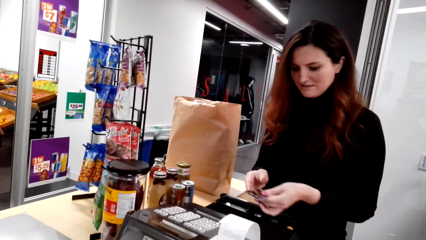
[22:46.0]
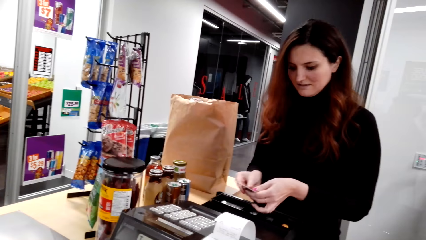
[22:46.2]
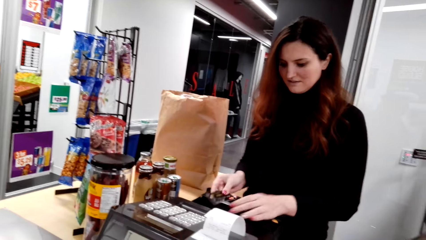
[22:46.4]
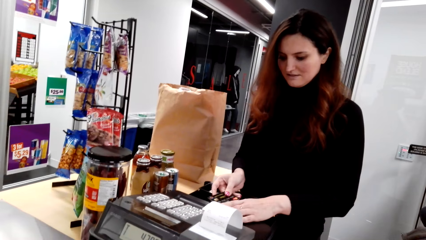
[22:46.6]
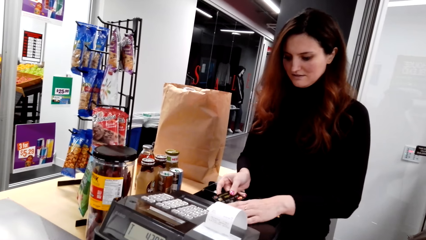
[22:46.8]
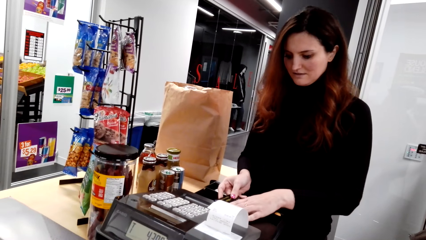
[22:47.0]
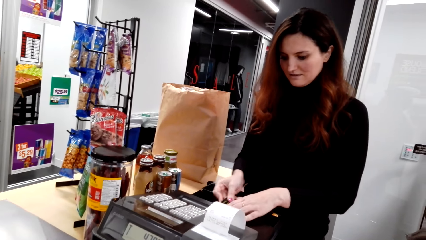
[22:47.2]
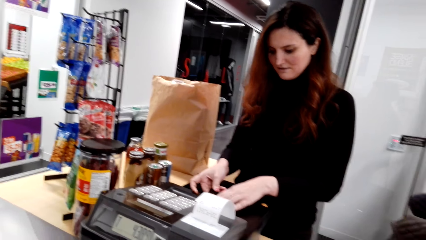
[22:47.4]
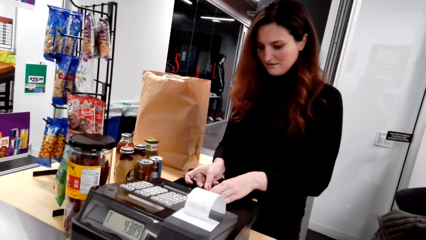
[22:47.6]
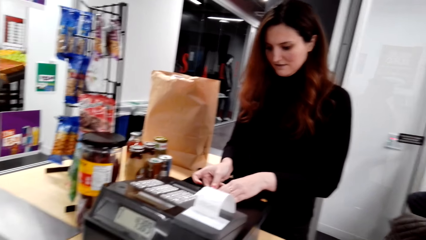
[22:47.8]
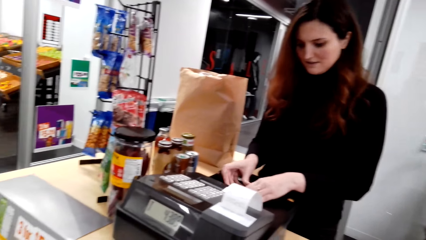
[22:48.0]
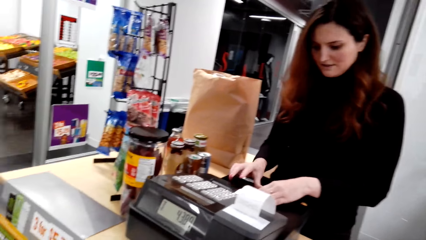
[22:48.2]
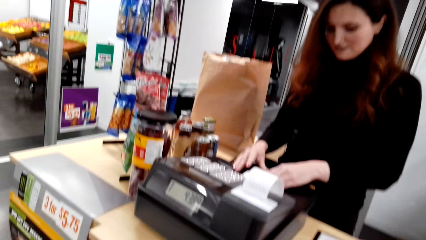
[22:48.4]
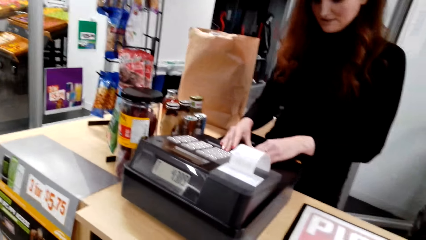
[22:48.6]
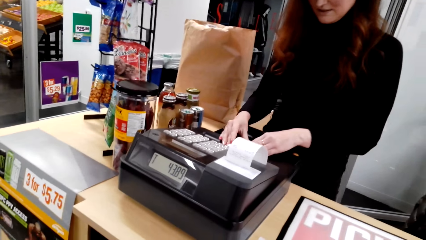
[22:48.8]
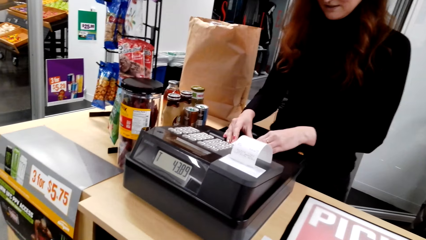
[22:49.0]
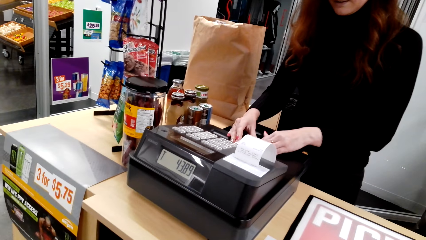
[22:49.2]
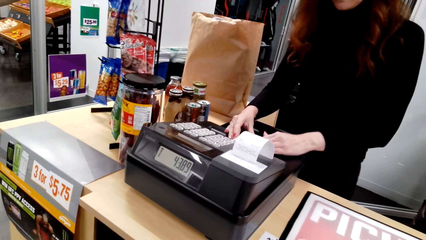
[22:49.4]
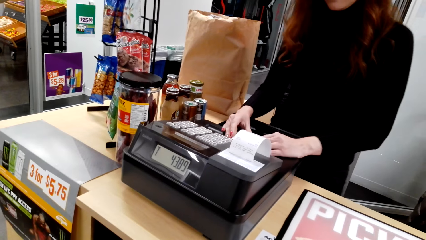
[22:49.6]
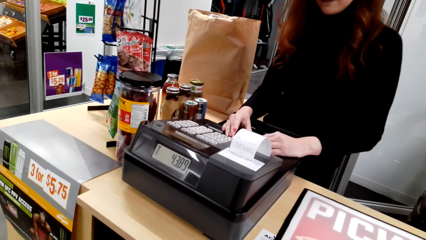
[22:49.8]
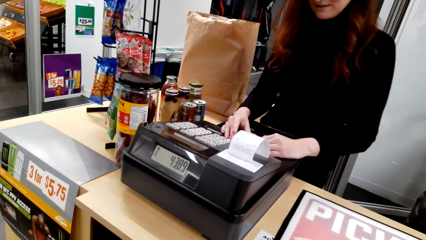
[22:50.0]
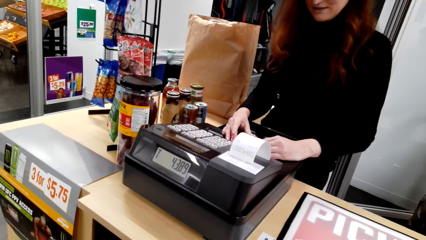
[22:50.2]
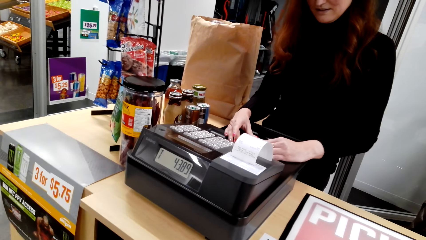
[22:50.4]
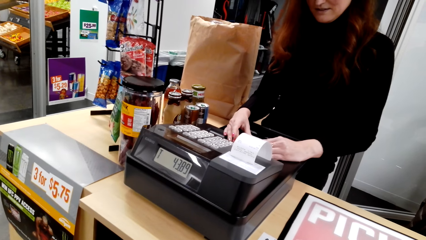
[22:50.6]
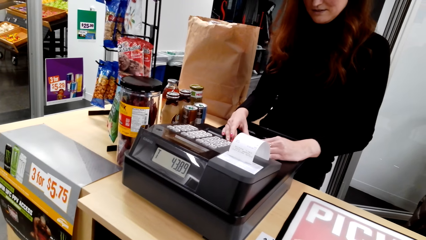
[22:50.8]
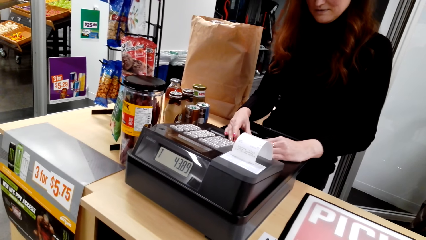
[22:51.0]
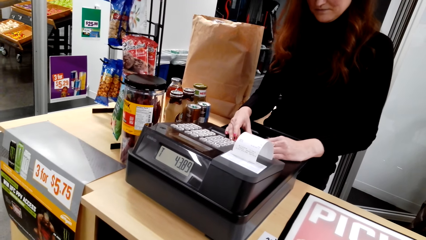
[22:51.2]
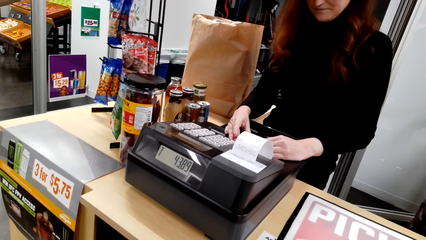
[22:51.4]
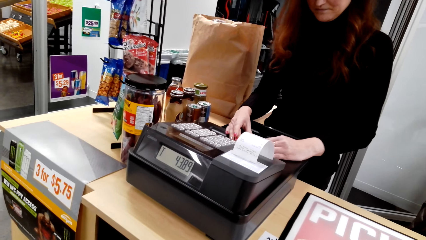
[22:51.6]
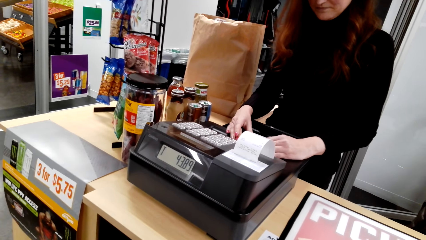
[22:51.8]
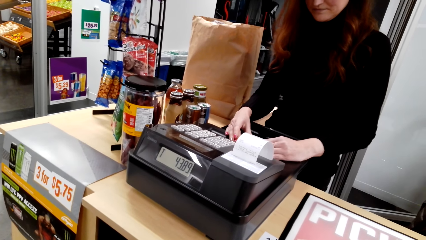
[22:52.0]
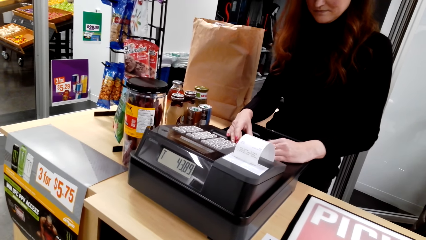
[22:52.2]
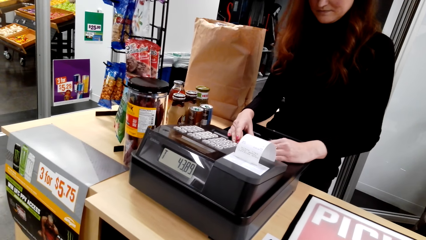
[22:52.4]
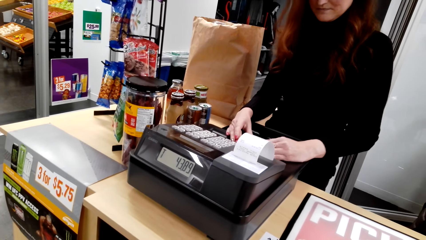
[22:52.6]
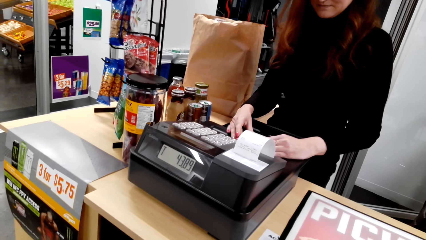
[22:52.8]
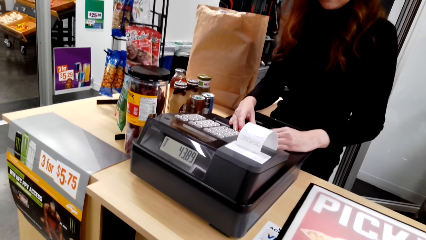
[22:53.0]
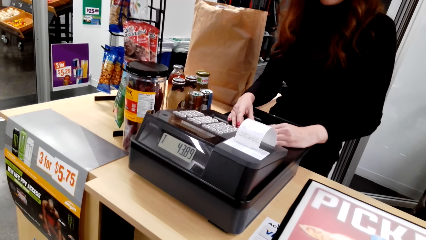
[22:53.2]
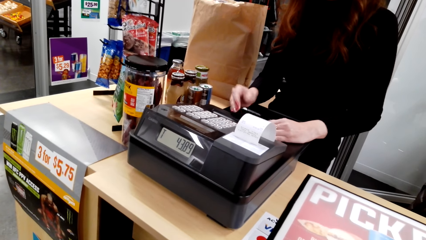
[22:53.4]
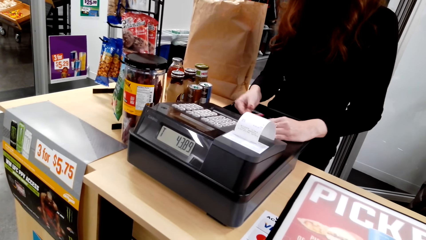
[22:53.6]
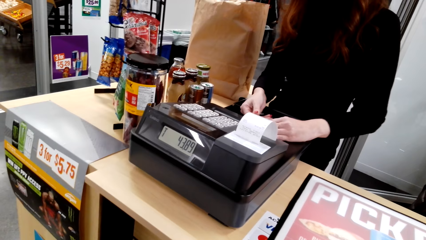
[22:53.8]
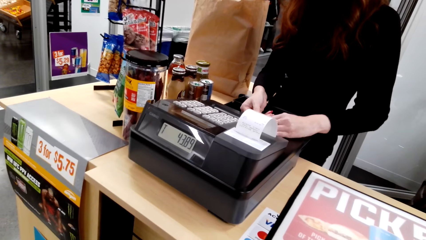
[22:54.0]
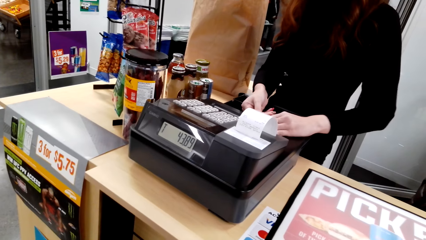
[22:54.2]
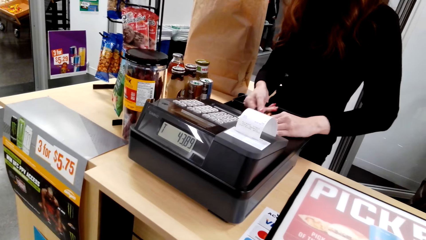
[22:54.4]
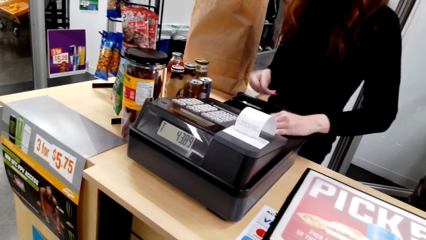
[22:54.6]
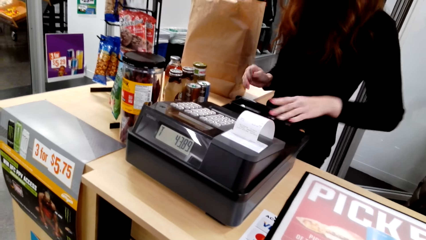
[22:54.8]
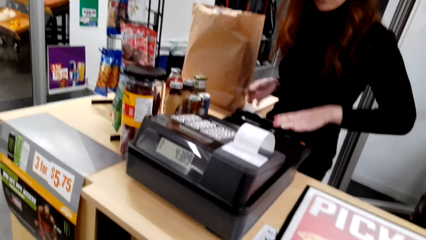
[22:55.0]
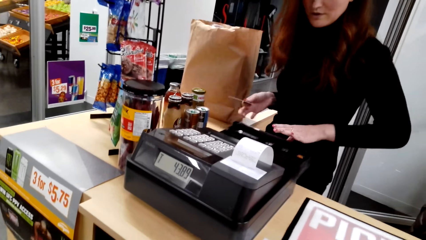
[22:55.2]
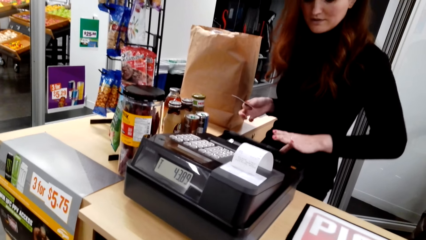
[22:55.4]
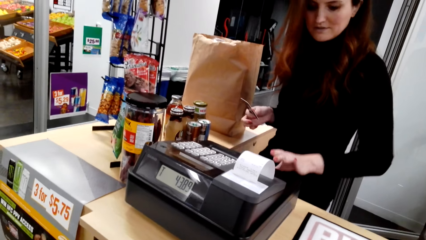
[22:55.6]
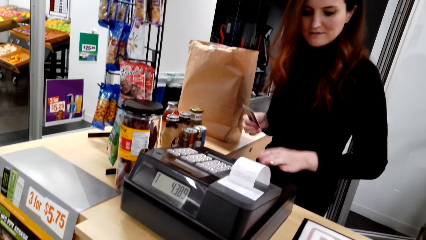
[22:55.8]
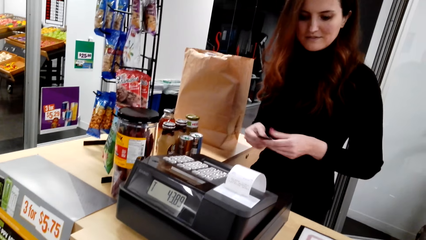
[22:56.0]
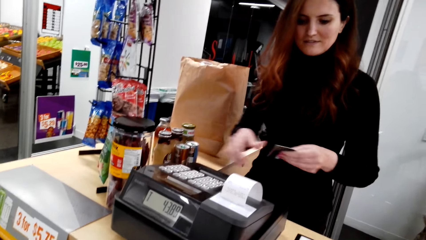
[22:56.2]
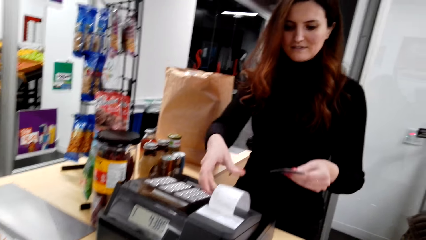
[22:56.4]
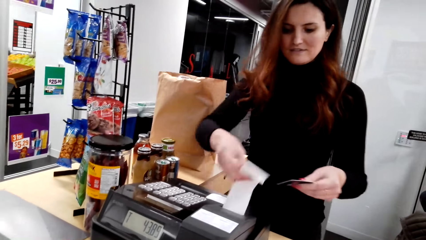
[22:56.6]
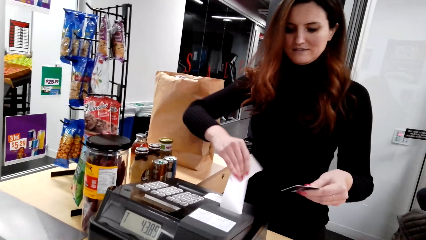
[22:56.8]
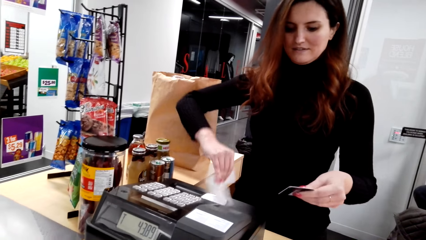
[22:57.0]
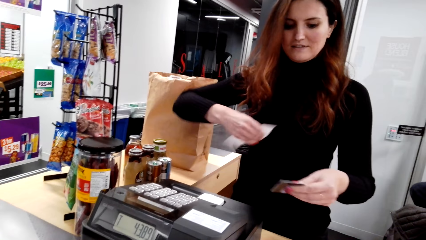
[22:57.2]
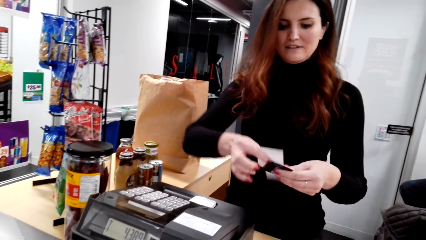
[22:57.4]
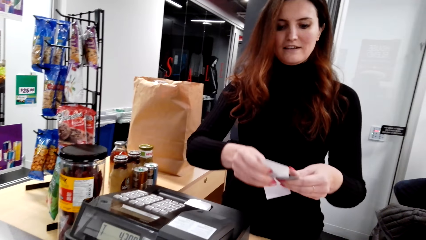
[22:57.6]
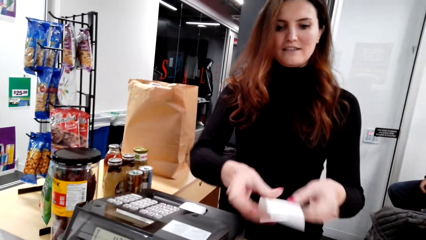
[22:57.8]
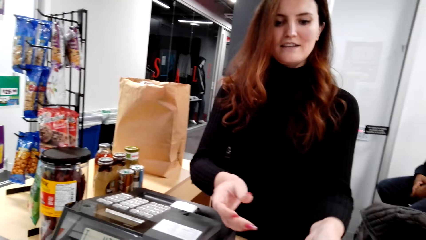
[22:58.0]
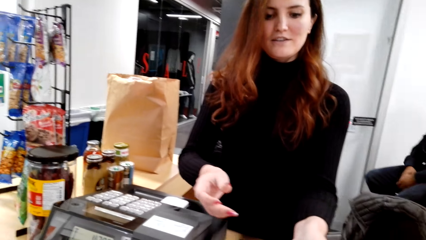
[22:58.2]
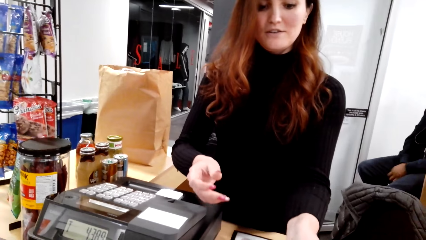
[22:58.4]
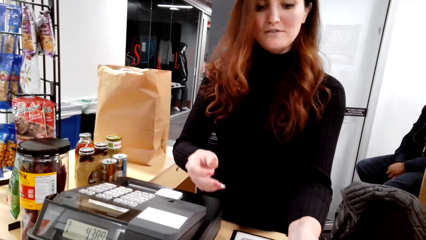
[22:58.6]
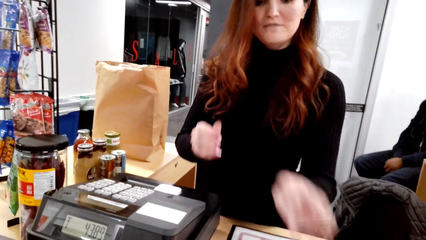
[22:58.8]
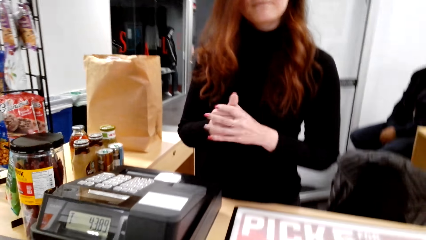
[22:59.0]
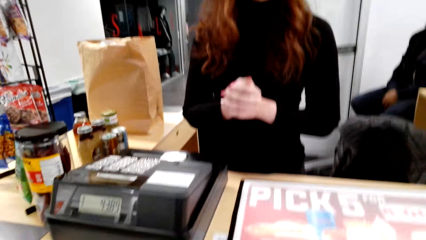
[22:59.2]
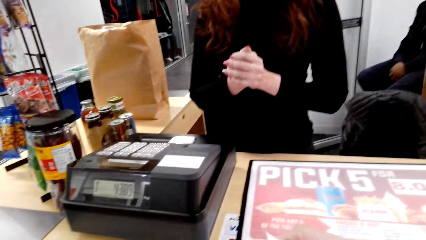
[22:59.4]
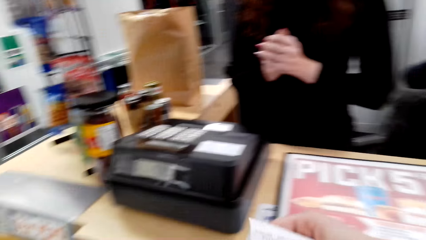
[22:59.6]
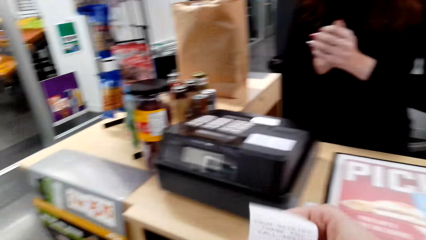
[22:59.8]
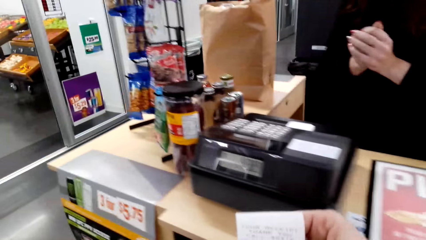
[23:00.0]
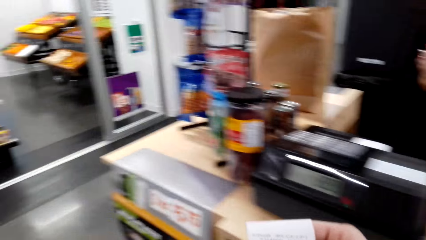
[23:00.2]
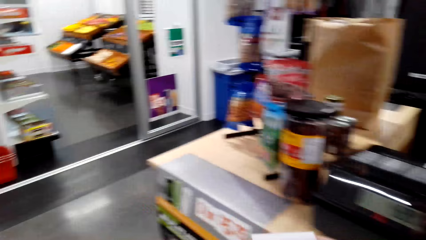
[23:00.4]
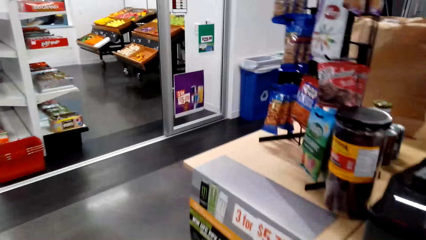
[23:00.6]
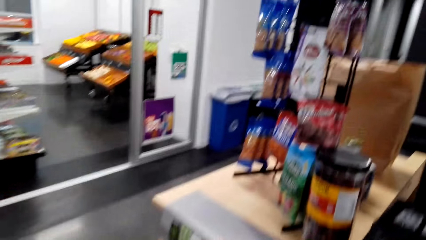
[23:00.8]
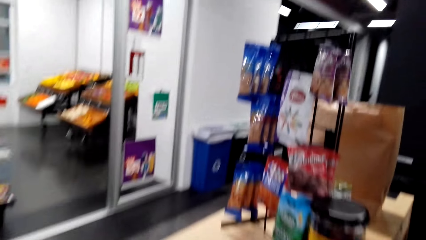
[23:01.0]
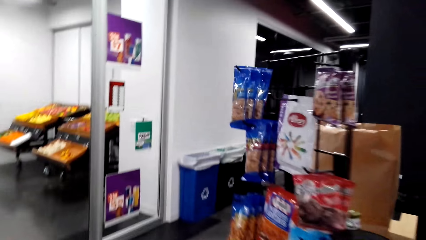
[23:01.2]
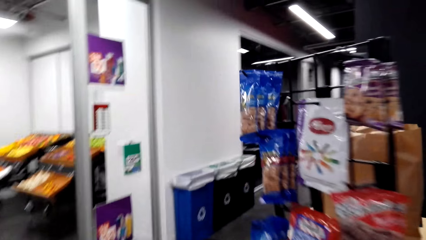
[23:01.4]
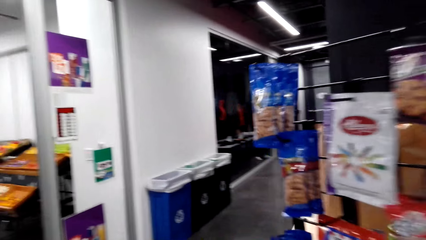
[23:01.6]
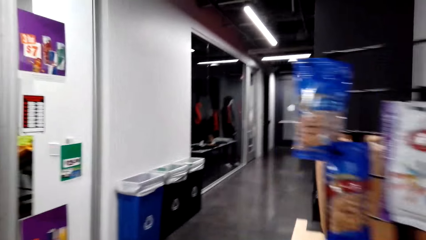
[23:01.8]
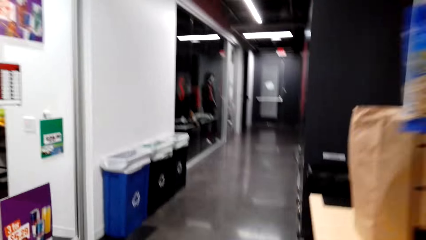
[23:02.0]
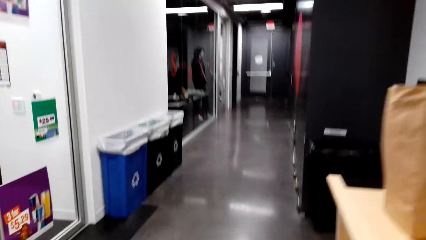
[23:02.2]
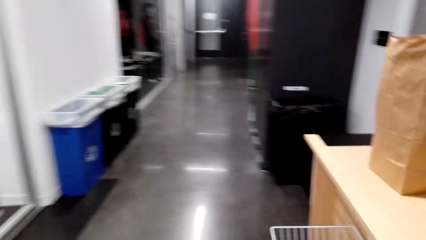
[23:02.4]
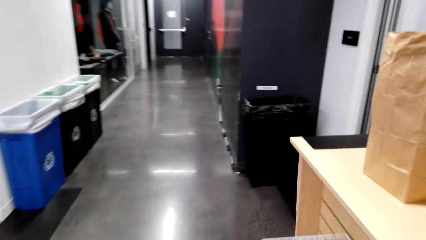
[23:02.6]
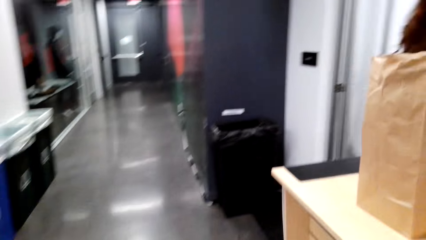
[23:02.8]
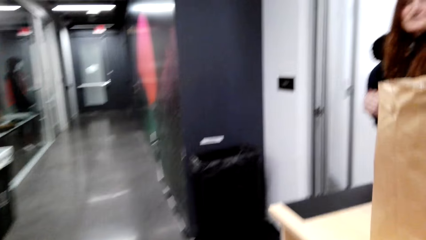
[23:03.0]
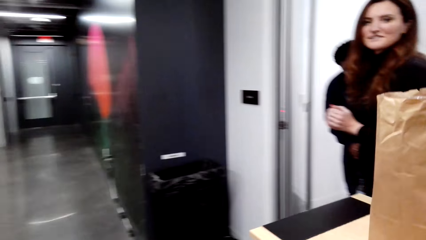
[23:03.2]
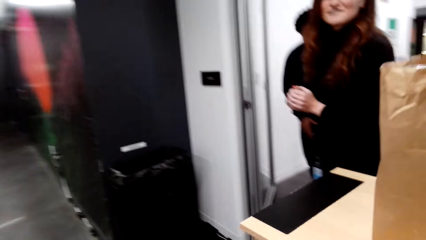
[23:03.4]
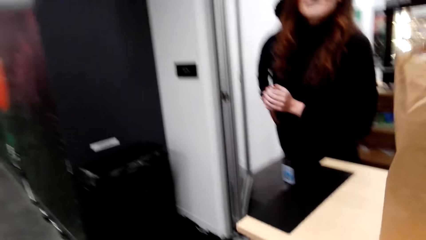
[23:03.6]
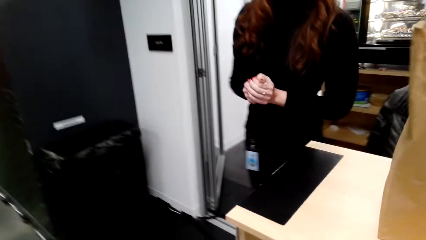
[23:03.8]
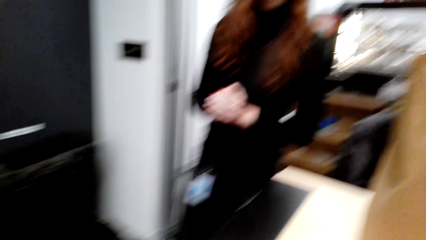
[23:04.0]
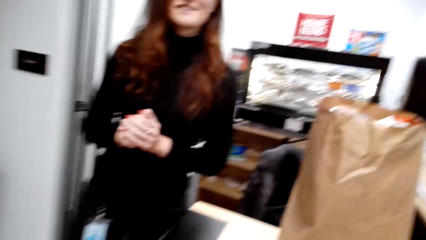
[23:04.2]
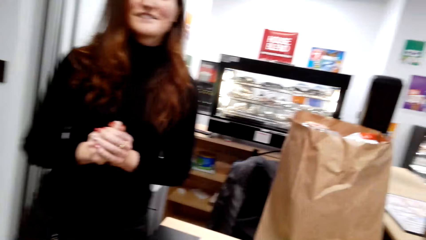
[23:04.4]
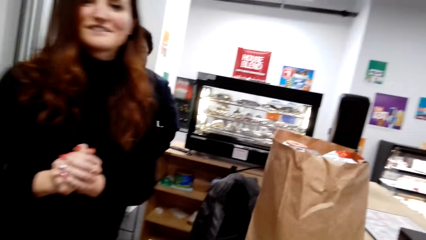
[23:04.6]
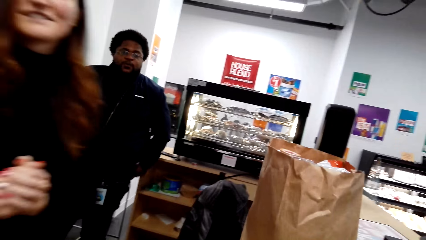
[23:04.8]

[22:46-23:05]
The lady picks up an ATM card and puts the ATM card in the machine. The camera wearer sings. The lady swipes the card. The lady picks up the ATM card. The lady tears the receipt. The lady picks up a shopping list paper. The camera wearer talks to the lady. The lady gives the camera wearer the shopping list paper and gives the camera wearer the ATM card. The lady gives the camera wearer the receipt. The lady talks. The camera wearer talks to the lady. They walk around and talk. The lady talks.
